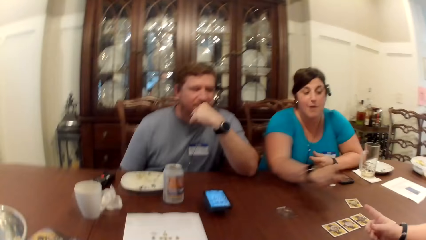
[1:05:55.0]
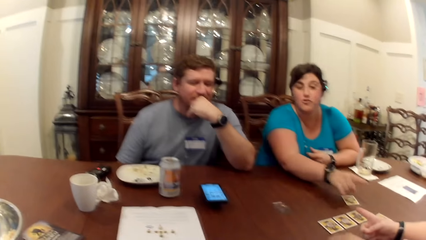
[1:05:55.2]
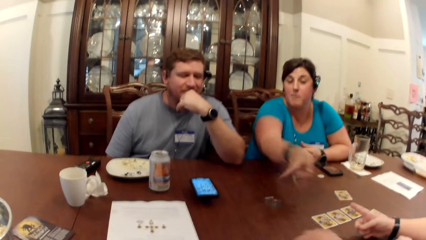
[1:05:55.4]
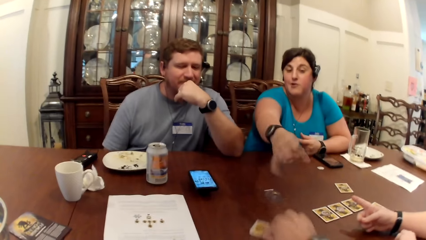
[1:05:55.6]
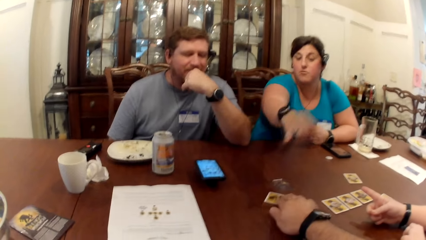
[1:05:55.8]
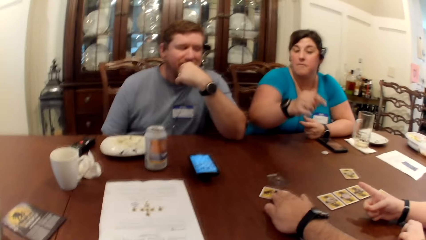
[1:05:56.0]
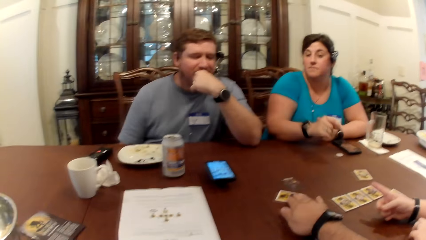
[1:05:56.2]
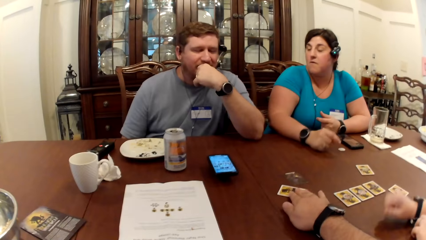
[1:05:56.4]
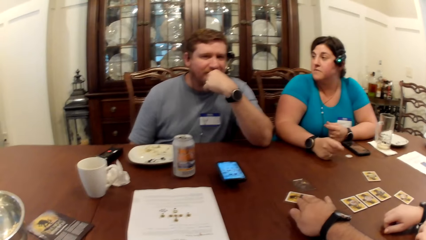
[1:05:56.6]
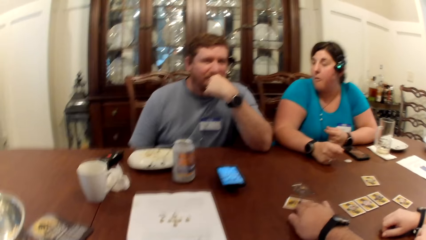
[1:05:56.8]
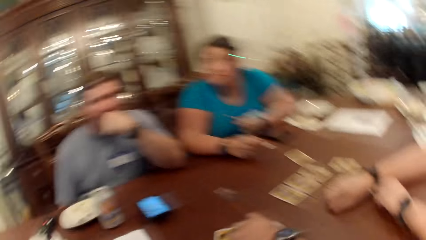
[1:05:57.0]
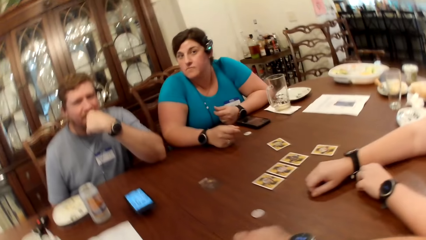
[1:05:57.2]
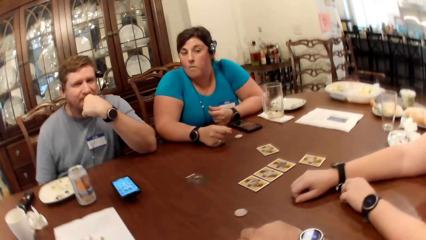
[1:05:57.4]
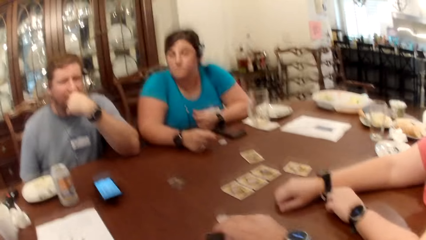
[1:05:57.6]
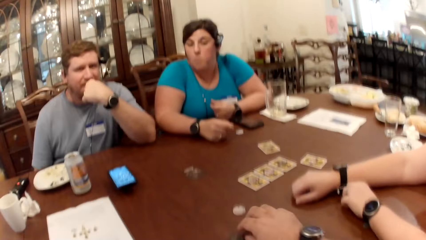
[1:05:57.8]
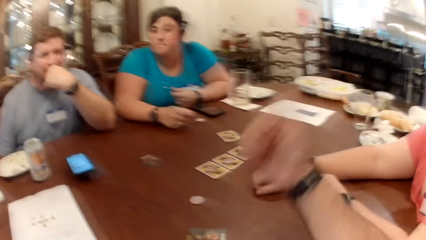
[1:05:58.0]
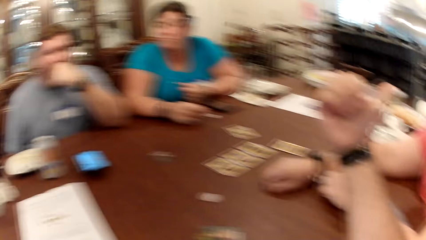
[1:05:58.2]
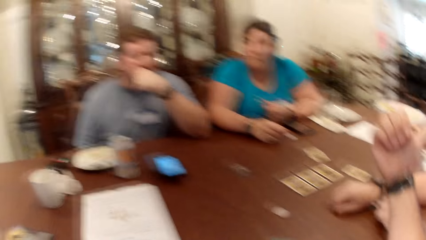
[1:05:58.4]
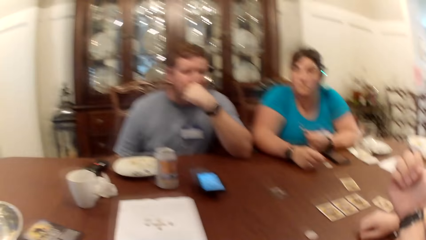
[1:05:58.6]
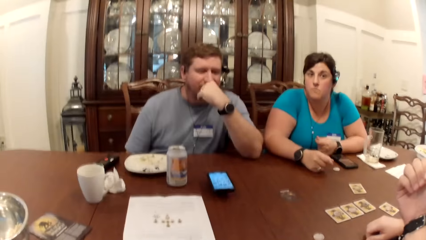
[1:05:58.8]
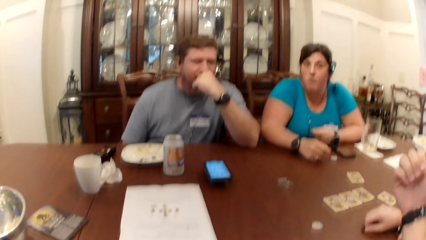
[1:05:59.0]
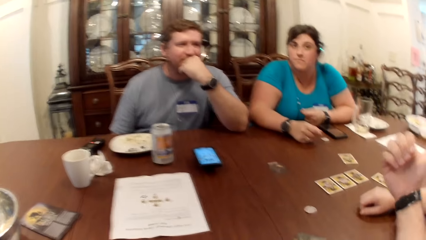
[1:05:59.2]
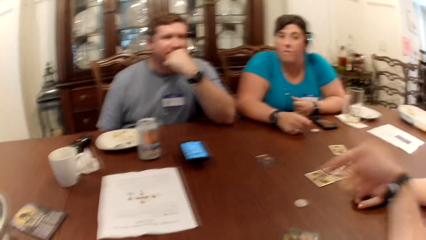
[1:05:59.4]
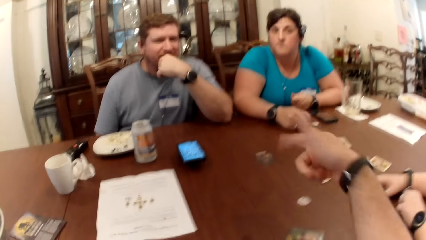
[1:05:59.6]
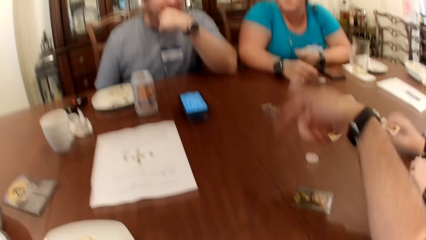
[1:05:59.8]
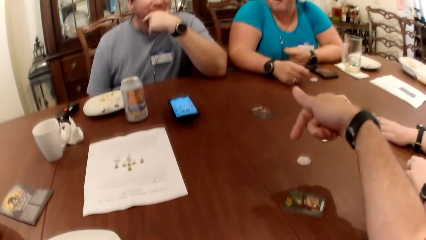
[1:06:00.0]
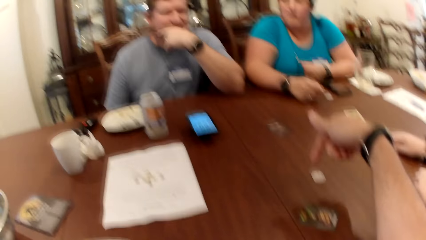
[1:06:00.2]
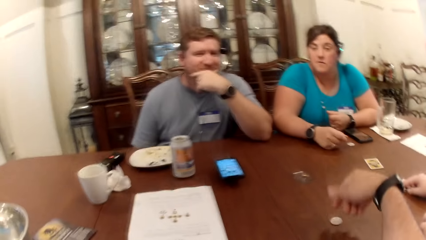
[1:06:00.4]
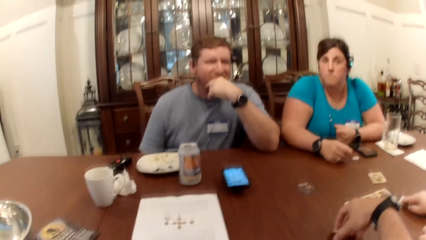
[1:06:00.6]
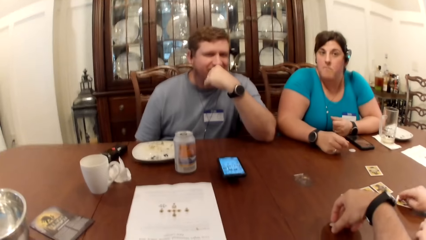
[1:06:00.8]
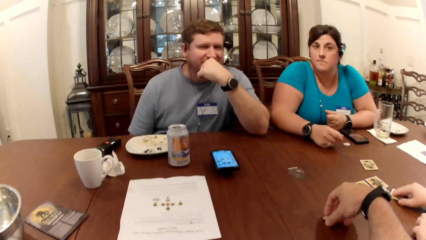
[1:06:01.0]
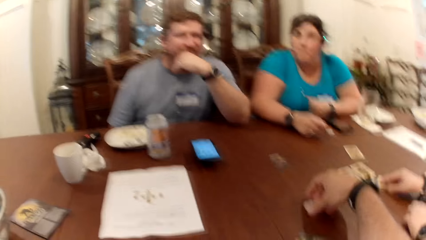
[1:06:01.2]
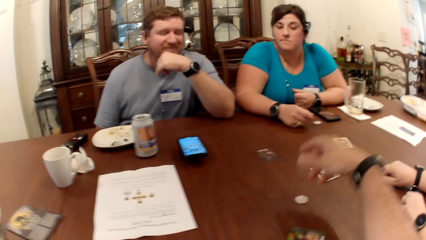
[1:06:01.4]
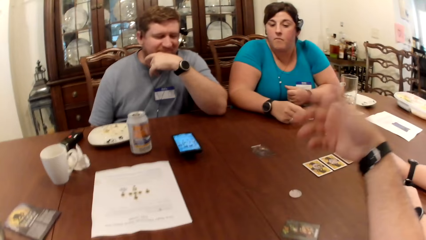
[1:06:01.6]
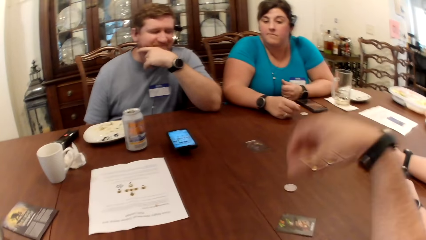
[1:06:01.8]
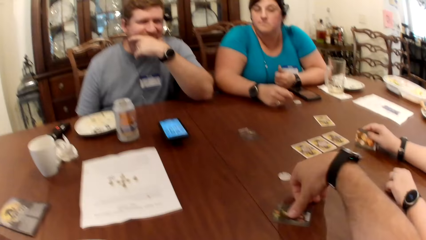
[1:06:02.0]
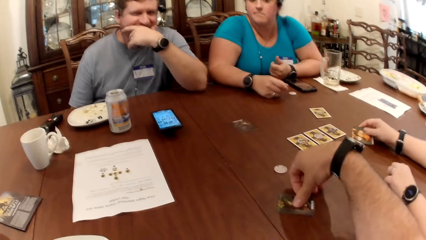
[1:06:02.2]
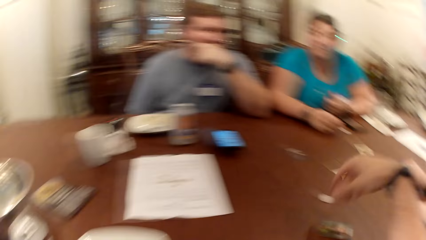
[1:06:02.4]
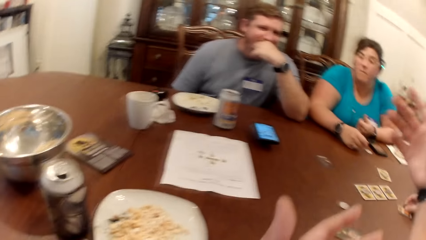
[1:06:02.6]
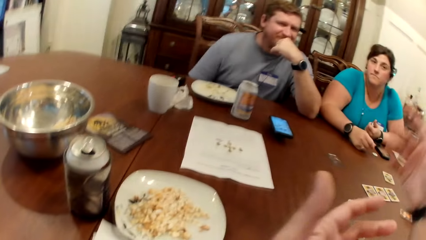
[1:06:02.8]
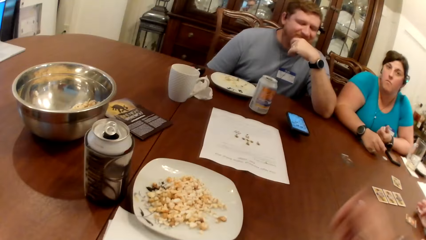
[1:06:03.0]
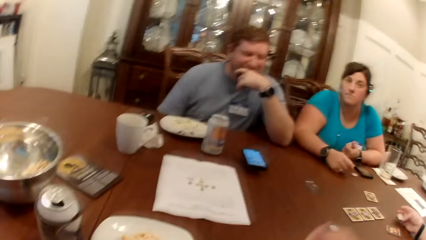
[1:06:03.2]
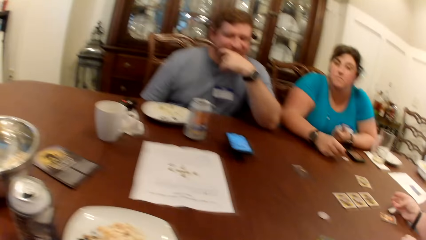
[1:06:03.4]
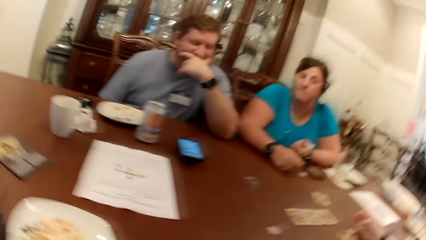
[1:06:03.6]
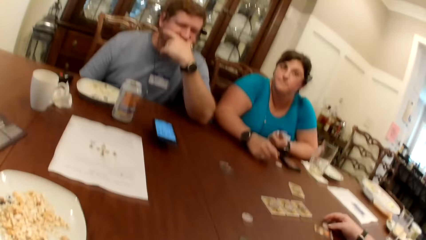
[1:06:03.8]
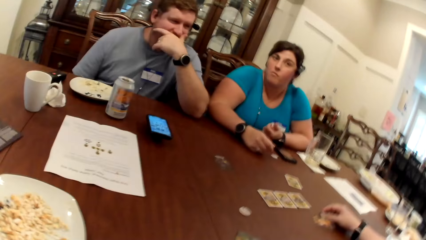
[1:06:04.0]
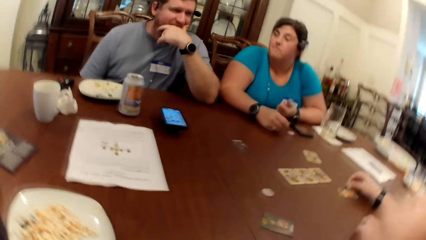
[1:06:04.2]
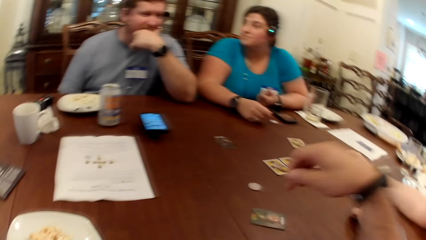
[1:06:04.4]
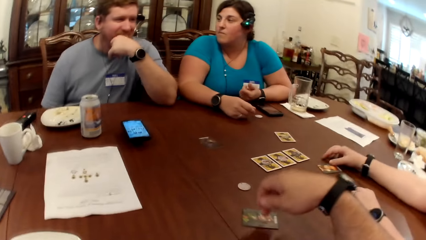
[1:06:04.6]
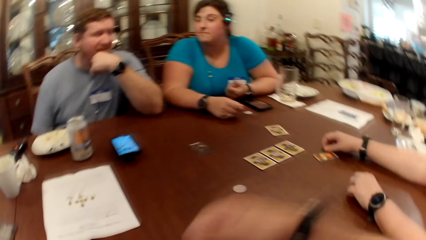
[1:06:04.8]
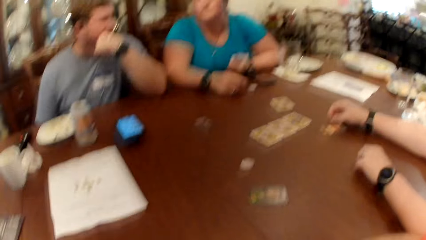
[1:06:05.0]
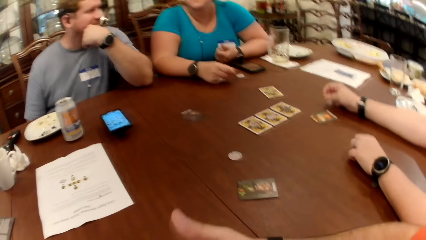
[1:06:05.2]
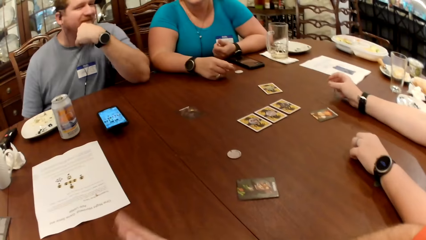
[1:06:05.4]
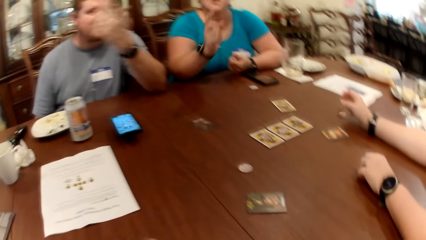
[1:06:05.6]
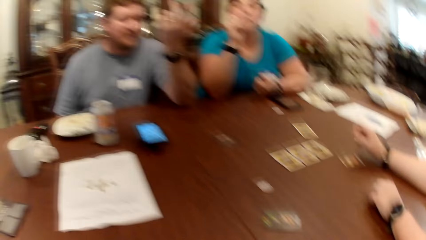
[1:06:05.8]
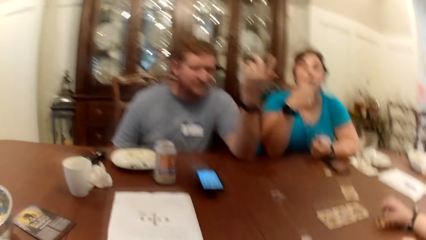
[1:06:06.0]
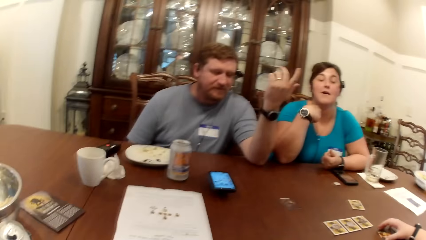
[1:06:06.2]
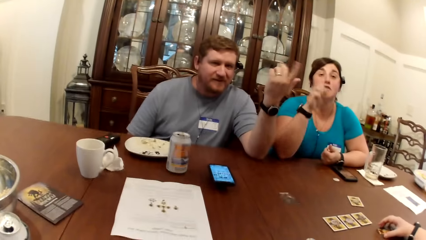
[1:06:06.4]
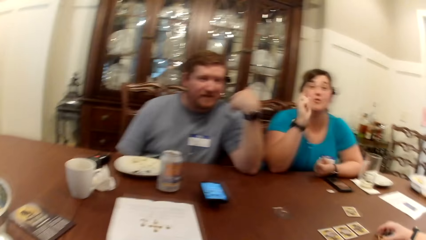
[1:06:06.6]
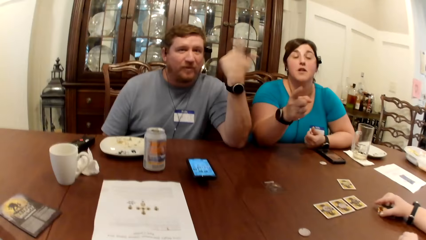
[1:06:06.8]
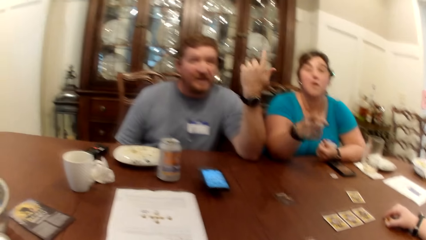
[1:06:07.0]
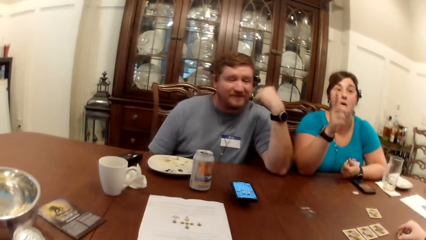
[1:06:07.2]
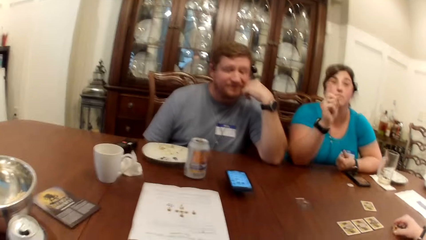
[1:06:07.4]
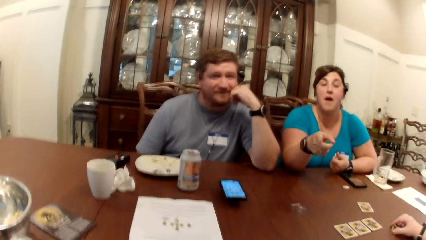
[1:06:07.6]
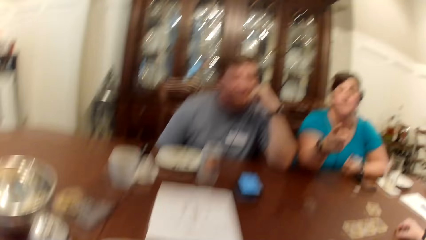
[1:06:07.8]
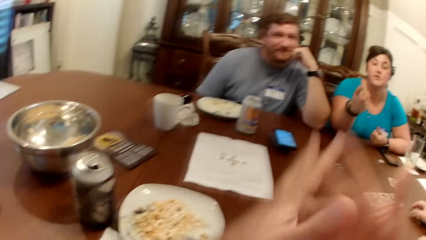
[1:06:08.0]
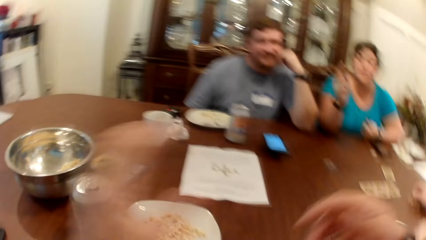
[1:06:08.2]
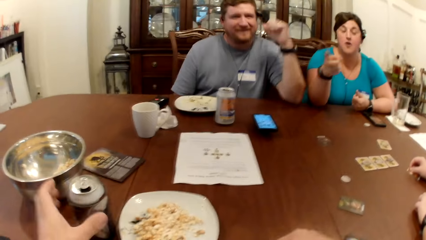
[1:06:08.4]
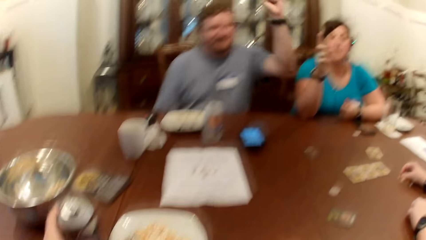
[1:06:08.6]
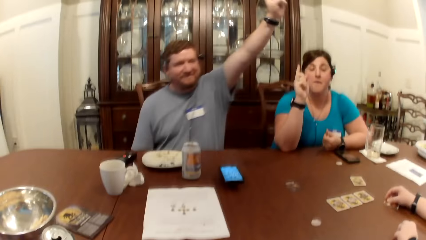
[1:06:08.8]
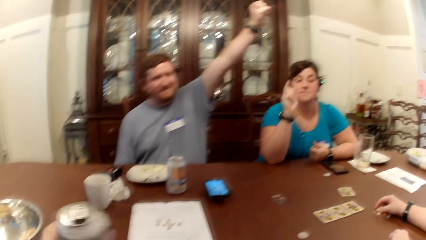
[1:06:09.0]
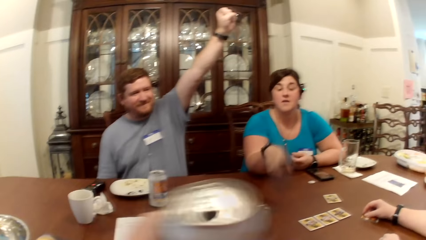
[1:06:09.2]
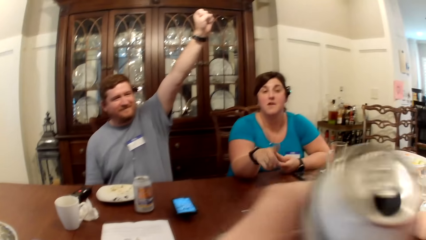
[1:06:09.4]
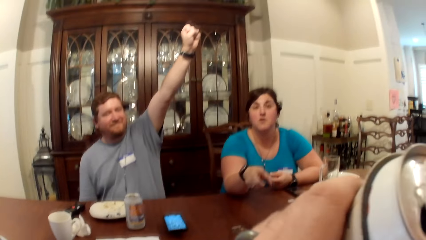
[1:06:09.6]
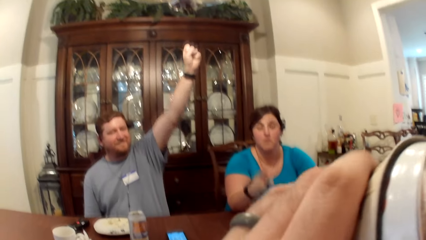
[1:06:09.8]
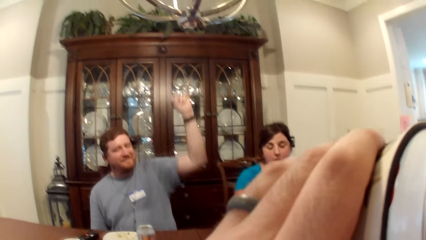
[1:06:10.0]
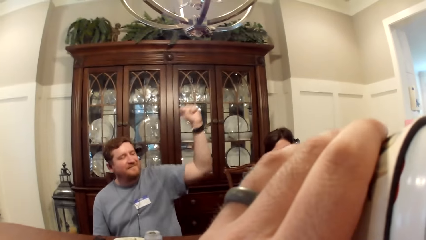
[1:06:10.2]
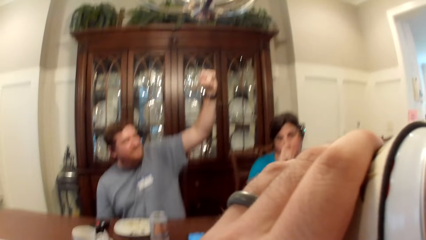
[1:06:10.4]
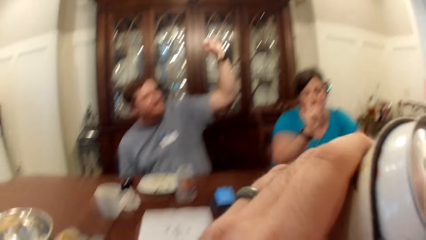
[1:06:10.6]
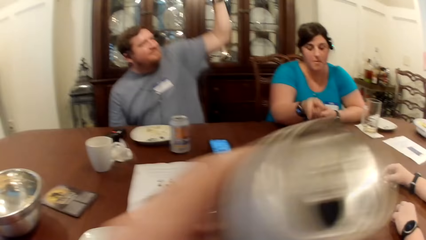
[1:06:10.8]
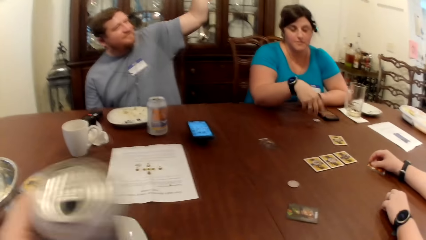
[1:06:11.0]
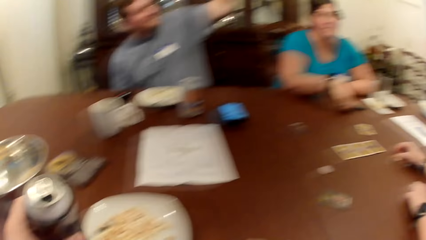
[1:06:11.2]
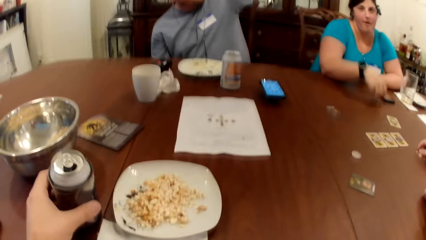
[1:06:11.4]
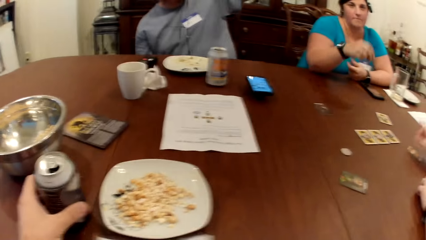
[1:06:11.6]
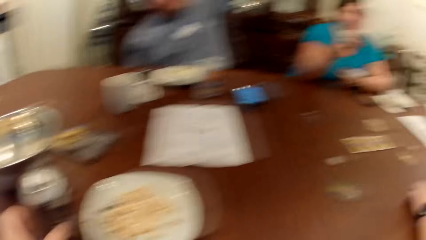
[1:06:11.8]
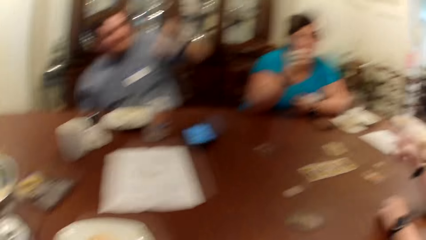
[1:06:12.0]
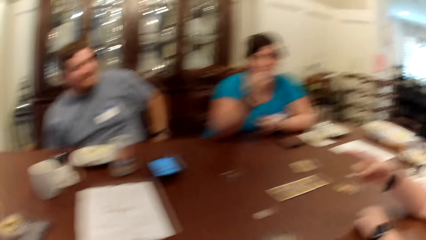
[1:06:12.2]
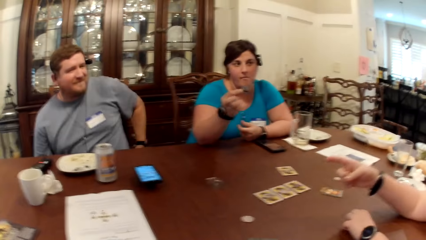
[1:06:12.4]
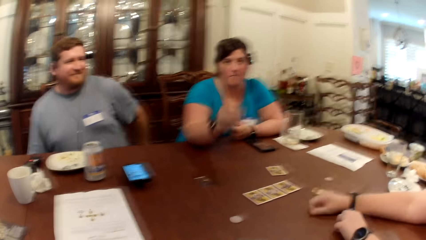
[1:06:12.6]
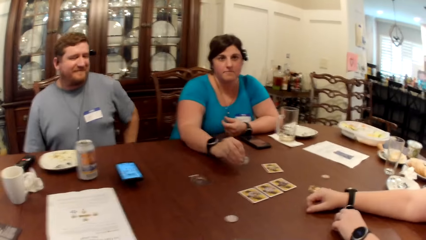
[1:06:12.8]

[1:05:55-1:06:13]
The camera wearer moves the card on the table with his right hand. He does it again. He flips the card in his right hand face up on the table. A woman flips a card face up on the table with her right hand. The camera wearer touches a token on the table with his right hand. He moves the flipped card on the table with his right hand. He lifts his right hand towards his face. He taps the flipped card on the table with his right middle finger. Another woman looks at the camera wearer. The camera wearer takes the can drink from the table with his left hand and drinks from the can drink in his left hand. The other woman takes the token from the table with her right hand. The camera wearer puts the can drink in his left hand on the table.
